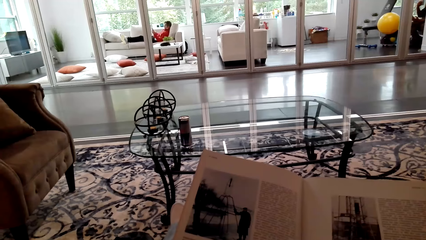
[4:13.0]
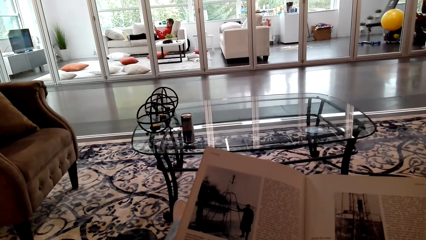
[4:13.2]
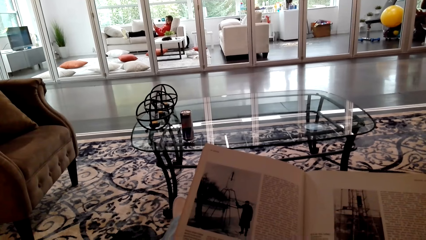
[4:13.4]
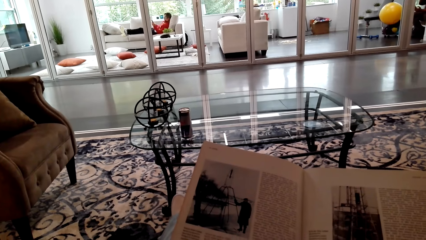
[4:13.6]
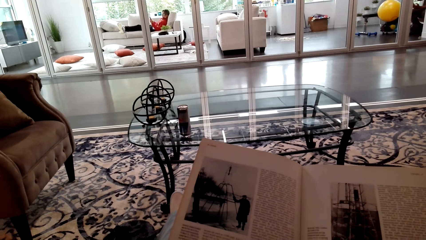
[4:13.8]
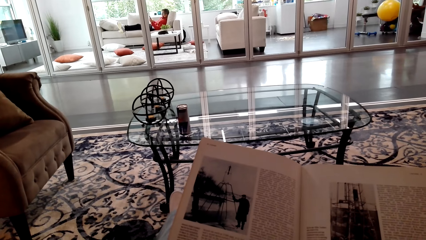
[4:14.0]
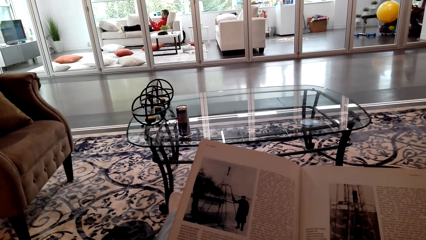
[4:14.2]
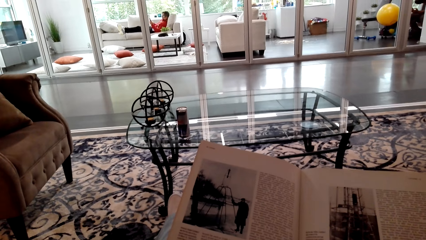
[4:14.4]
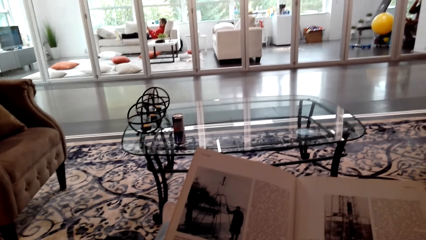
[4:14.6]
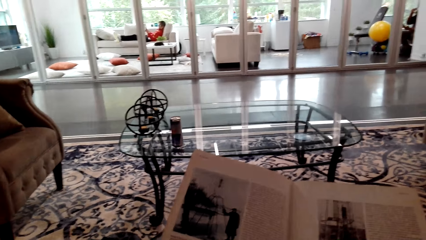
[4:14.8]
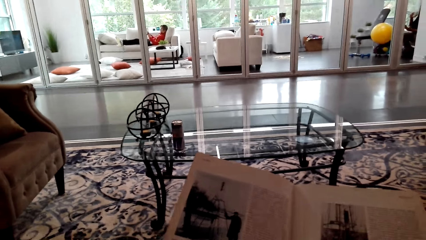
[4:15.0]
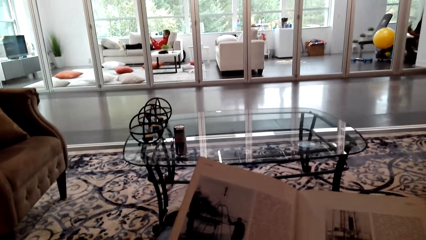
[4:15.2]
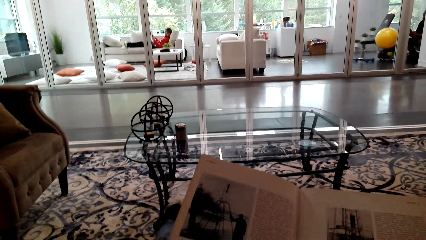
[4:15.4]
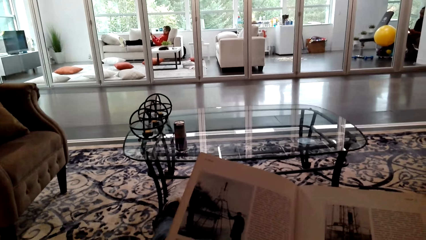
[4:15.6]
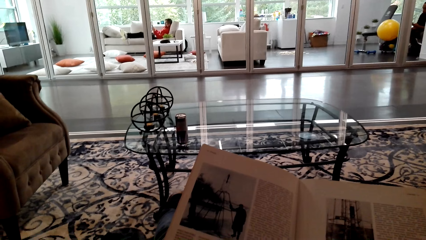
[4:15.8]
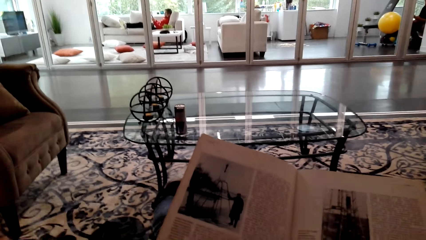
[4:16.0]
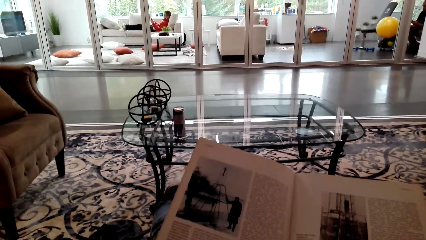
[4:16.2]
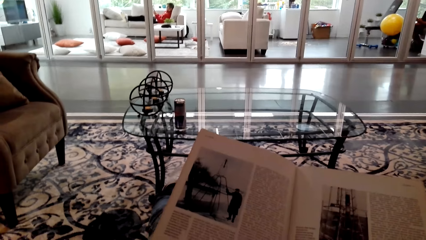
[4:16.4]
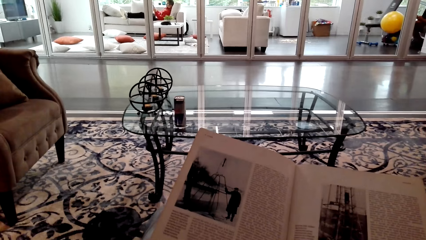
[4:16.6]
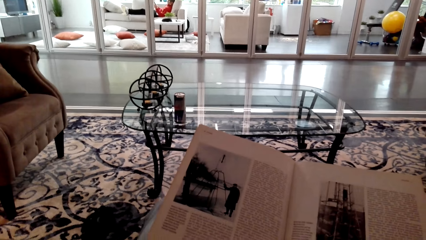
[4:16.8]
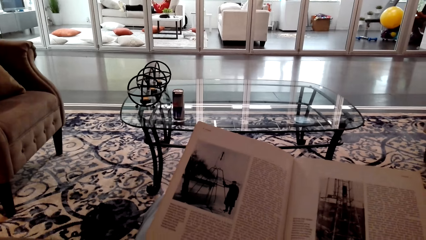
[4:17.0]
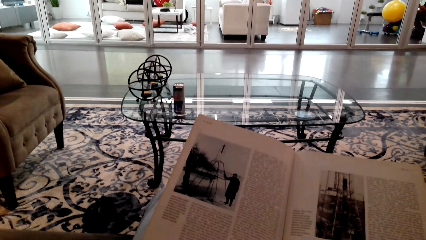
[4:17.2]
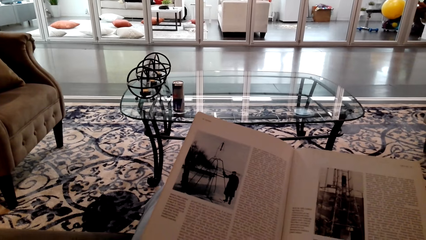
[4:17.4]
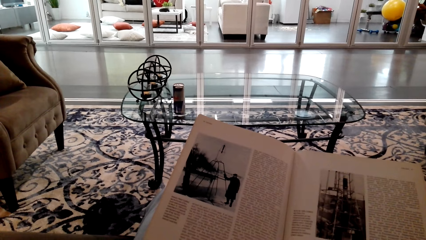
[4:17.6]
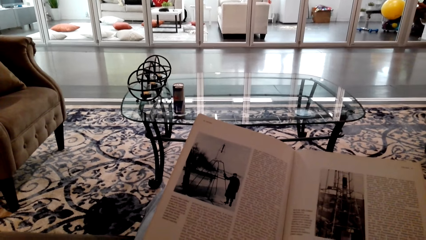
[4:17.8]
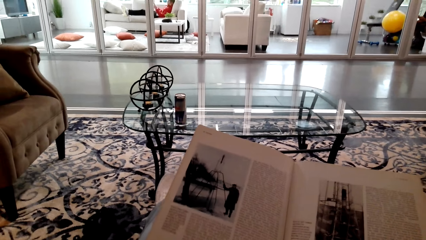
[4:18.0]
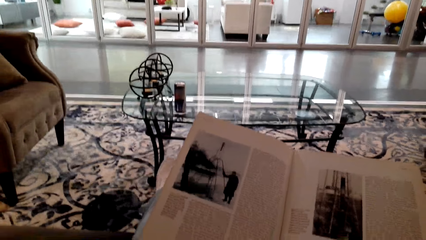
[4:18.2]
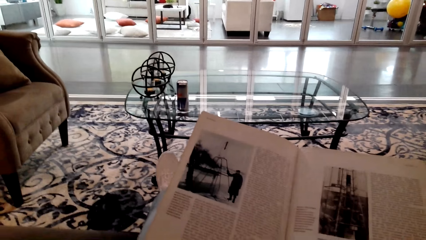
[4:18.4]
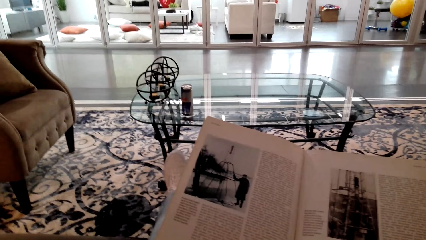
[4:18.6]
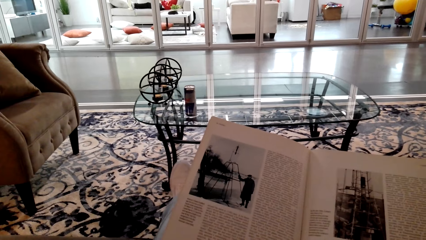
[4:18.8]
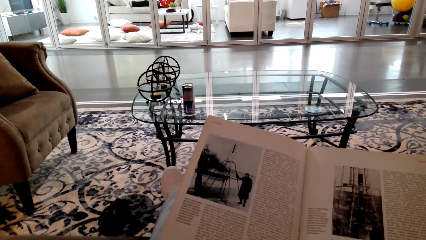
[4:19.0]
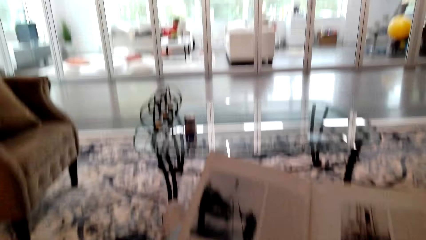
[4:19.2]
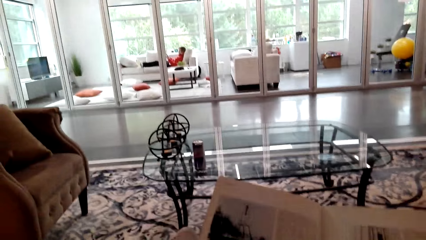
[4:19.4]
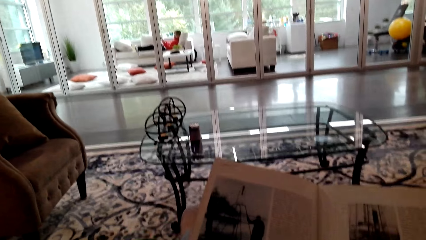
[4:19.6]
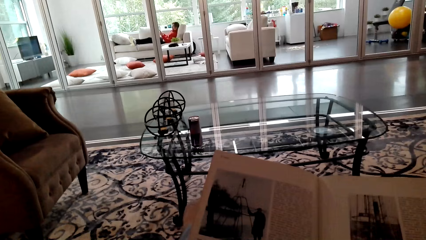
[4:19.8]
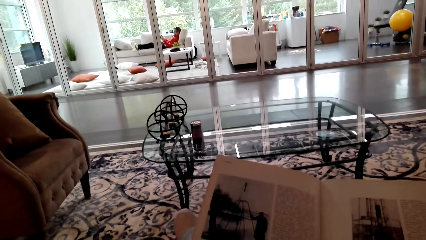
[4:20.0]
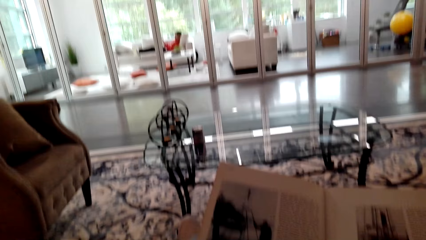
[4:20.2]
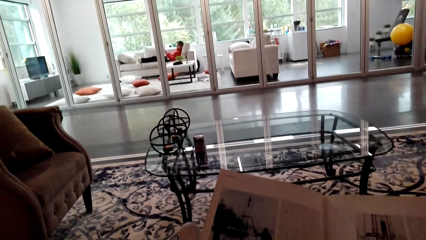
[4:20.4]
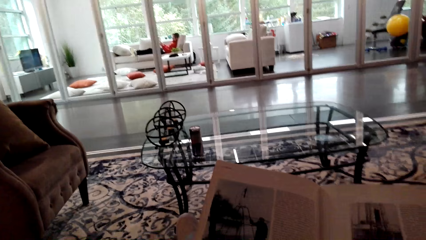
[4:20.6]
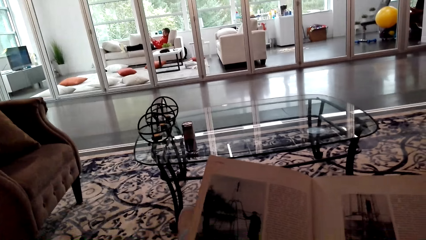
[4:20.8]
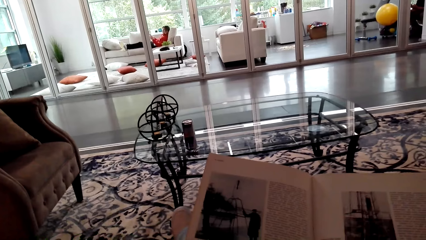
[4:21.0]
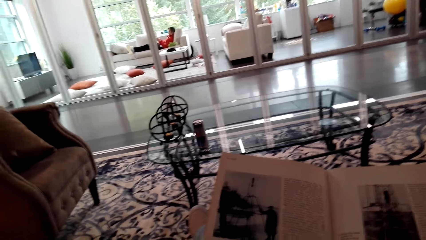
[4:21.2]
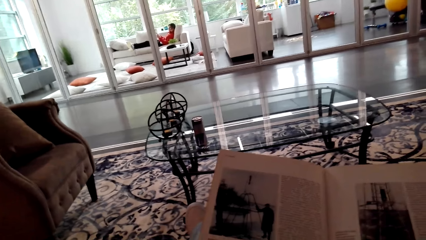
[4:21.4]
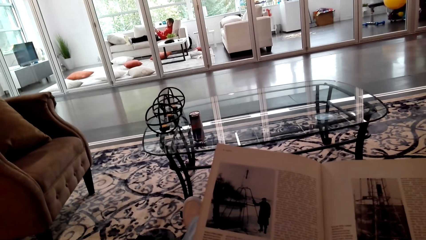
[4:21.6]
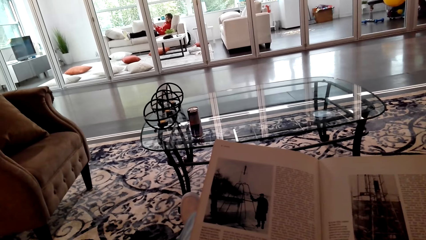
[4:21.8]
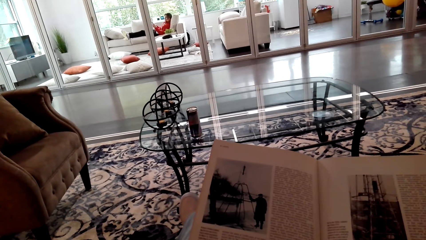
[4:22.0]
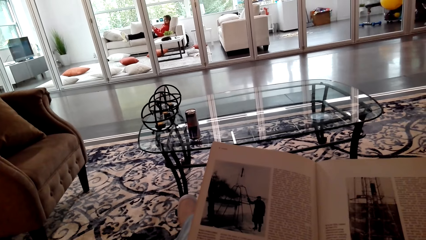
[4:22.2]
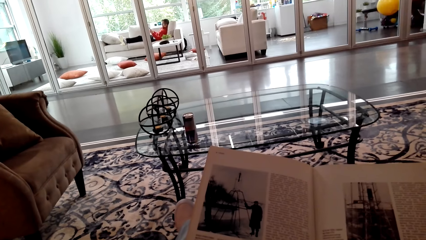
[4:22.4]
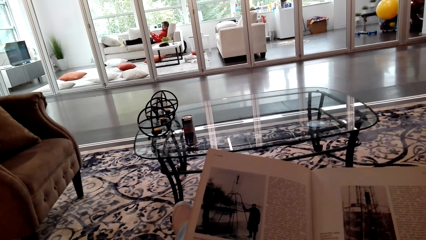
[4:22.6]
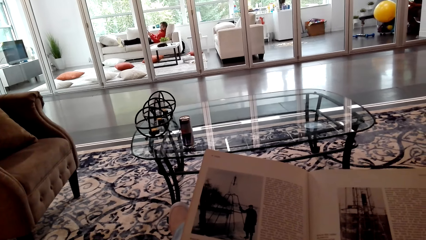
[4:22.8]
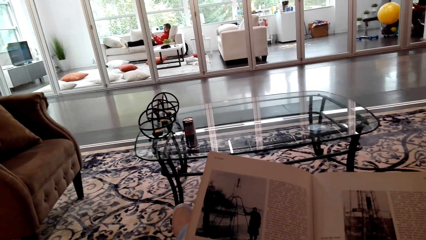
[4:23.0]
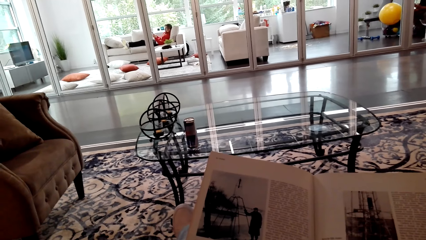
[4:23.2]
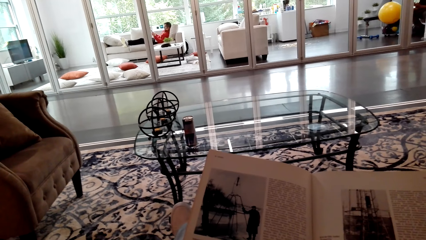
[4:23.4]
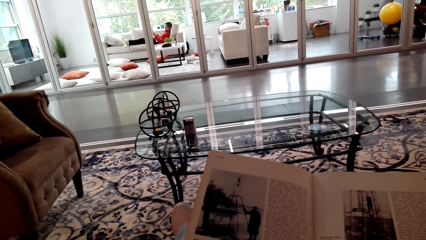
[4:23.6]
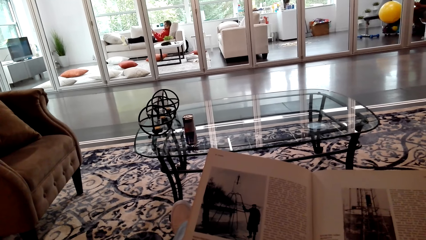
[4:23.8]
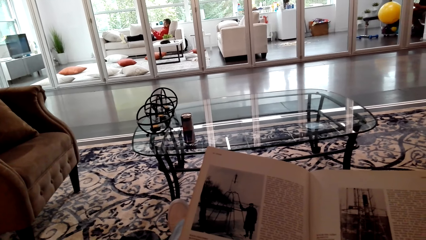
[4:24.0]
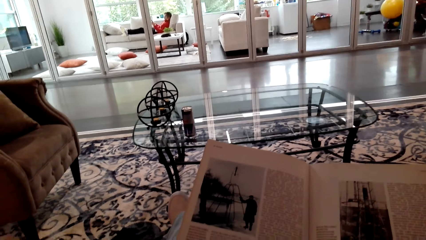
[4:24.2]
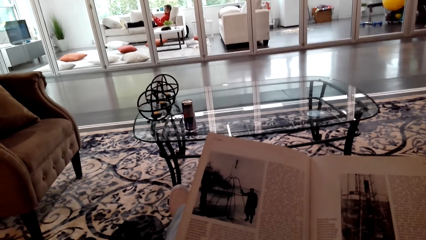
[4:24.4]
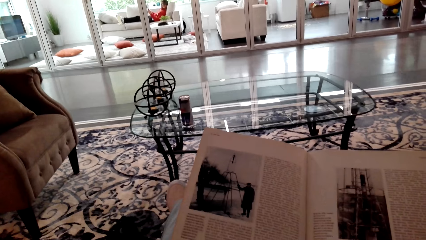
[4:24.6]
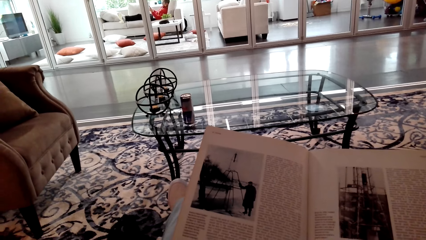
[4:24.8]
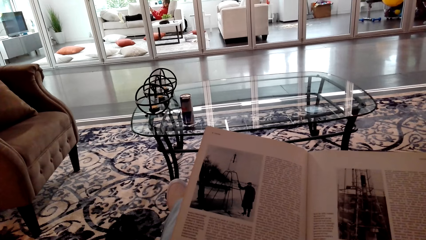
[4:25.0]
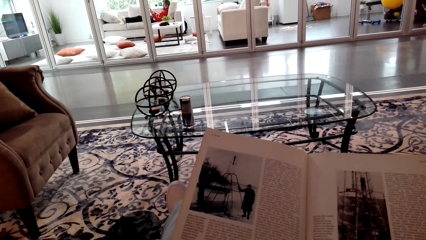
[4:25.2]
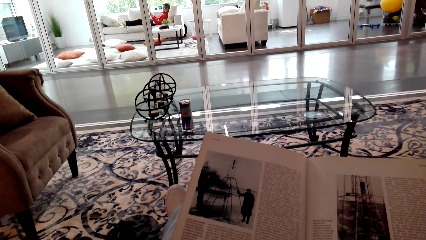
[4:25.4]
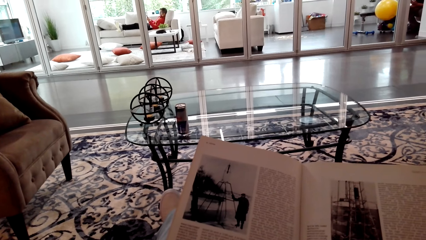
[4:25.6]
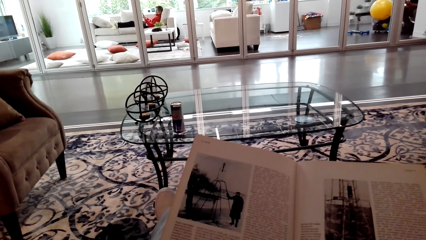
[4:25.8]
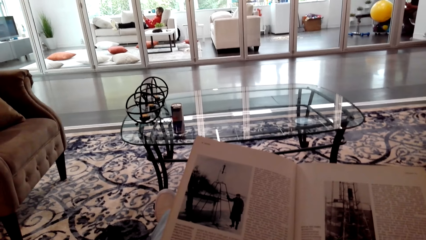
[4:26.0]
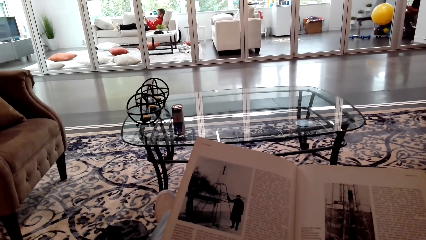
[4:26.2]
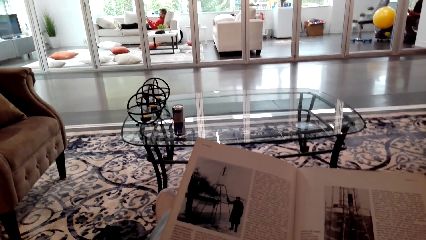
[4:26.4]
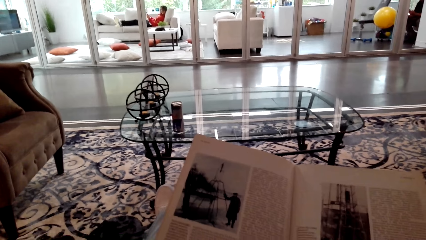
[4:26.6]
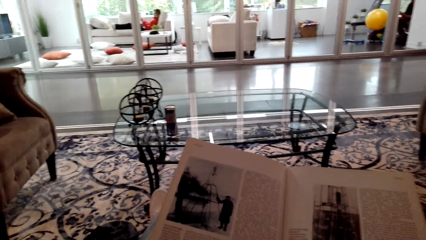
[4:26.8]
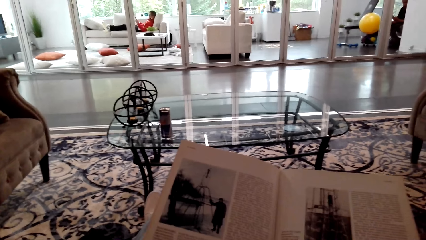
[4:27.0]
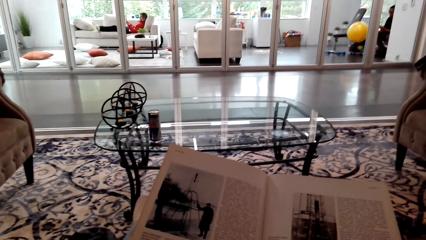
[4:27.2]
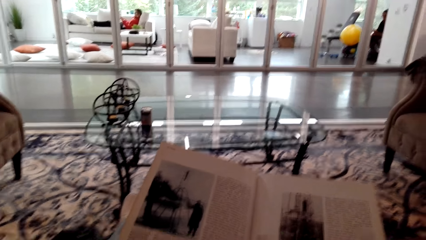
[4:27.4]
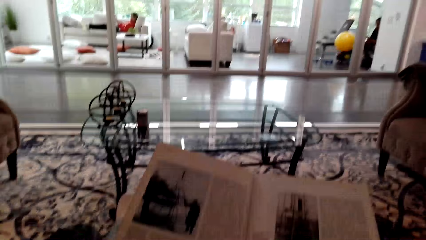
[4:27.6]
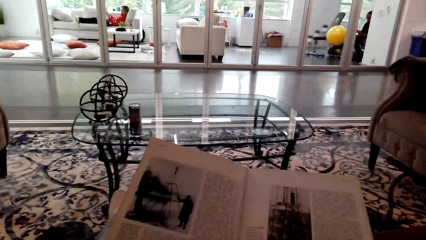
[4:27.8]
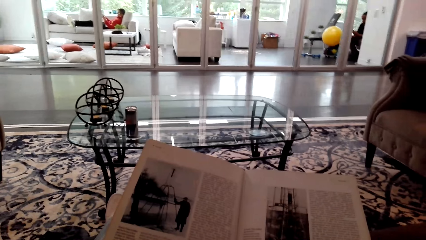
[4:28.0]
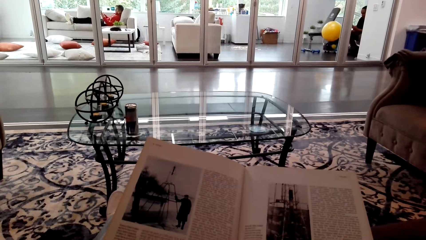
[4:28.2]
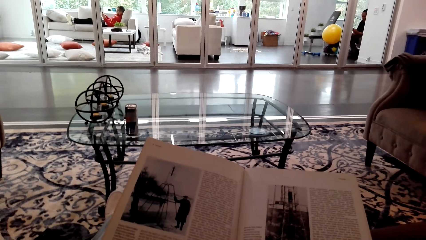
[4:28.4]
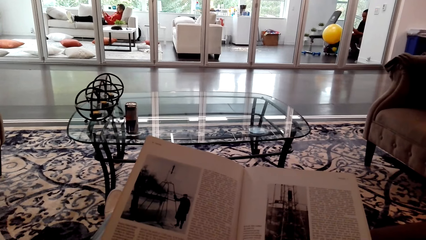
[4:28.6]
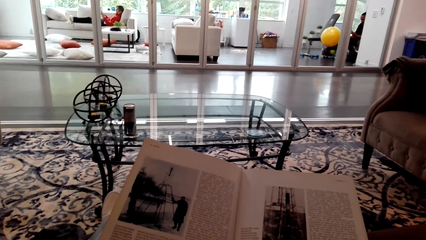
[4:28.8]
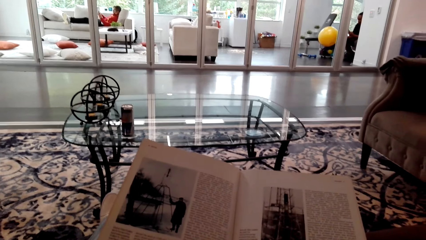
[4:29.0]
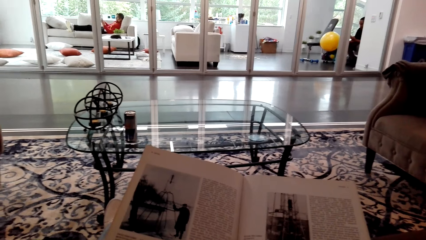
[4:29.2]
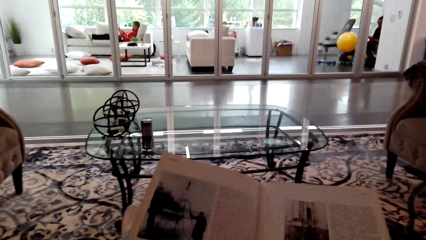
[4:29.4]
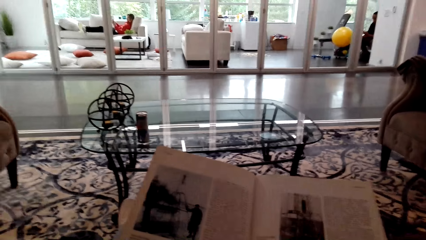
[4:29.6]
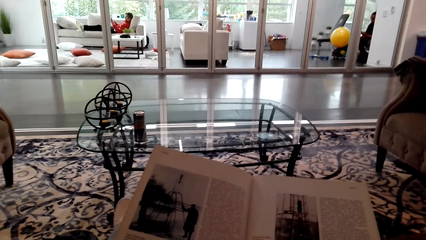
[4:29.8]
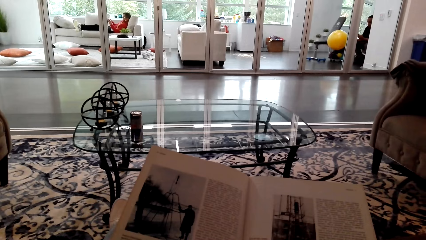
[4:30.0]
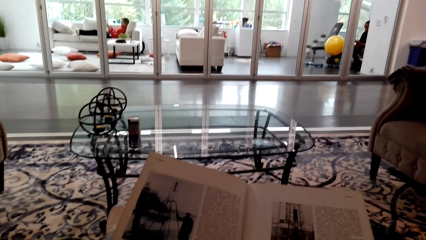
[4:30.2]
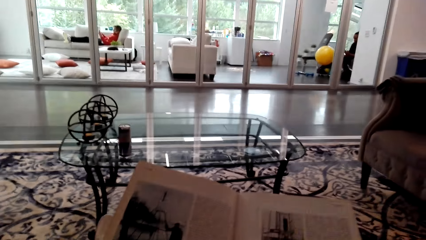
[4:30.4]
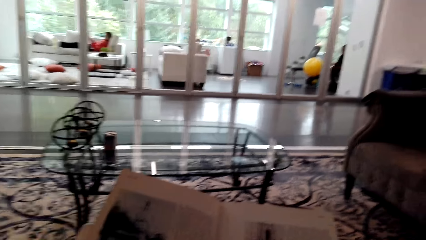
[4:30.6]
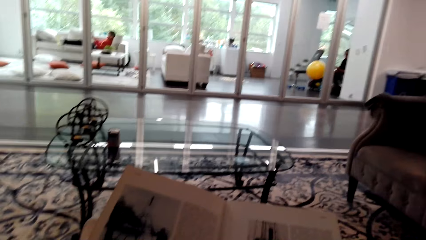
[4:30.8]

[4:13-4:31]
The camera wearer talks. A woman talks. The camera wearer talks.
